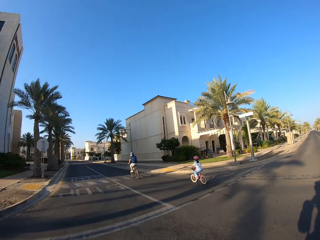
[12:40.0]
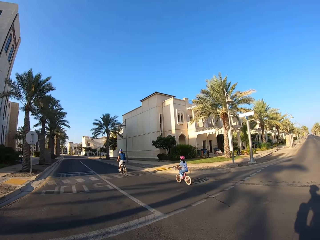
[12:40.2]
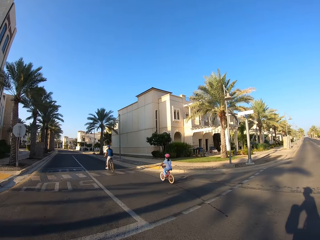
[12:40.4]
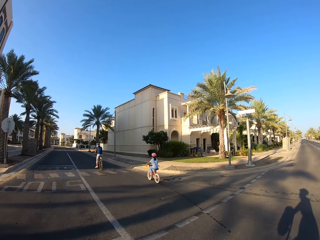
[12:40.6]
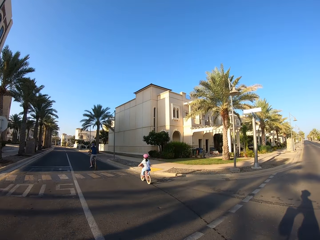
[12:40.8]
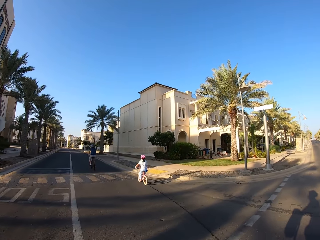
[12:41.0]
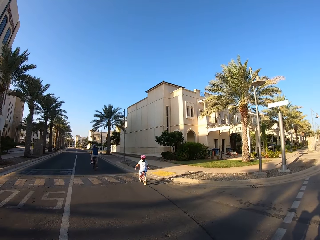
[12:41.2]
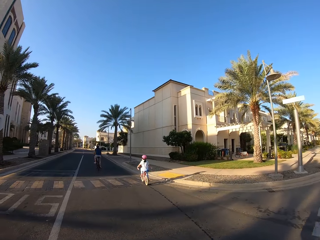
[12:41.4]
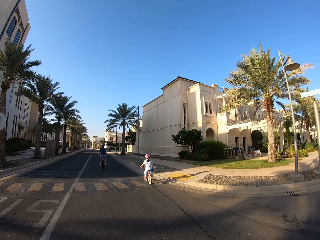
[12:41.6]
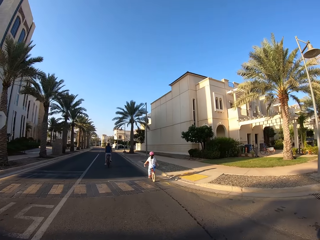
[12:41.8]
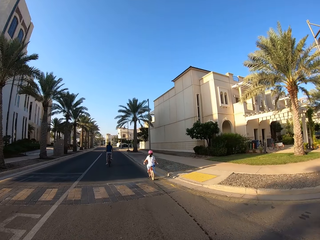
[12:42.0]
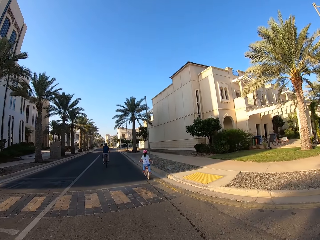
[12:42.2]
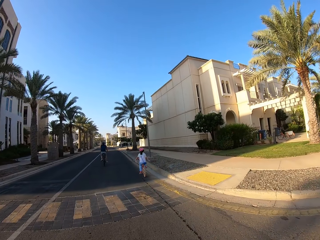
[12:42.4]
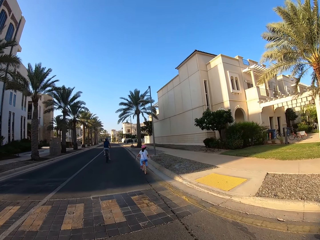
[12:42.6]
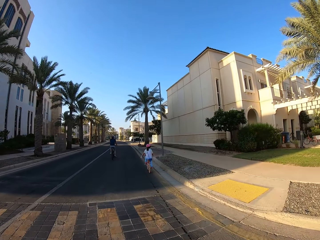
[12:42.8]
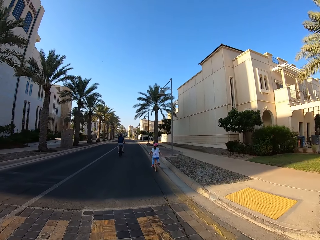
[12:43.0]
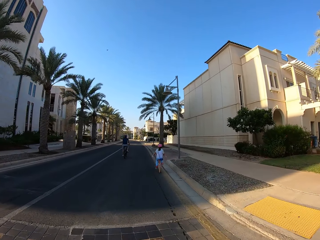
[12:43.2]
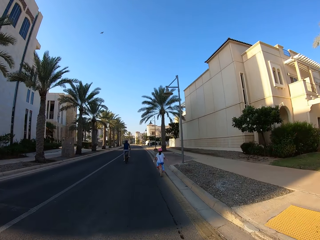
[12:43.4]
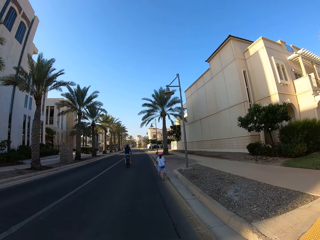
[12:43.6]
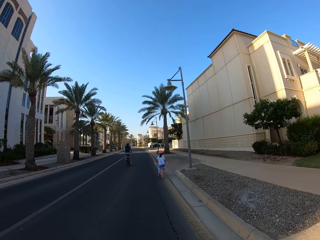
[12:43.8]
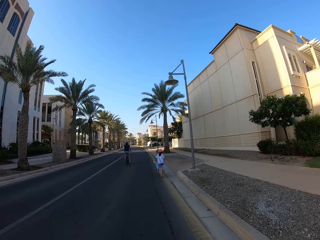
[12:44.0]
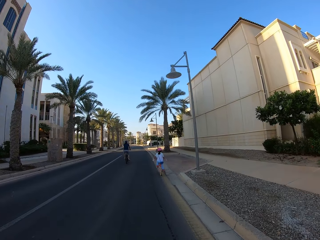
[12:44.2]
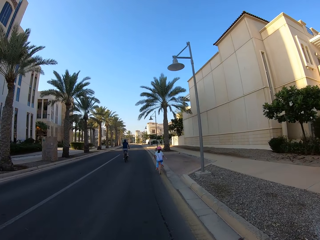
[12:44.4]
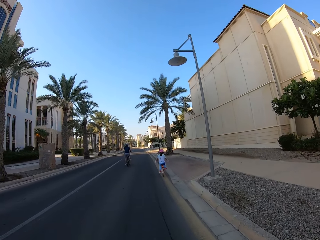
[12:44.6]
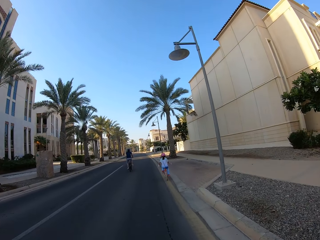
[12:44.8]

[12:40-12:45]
The camera wearer takes a left turn.

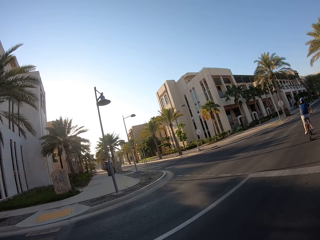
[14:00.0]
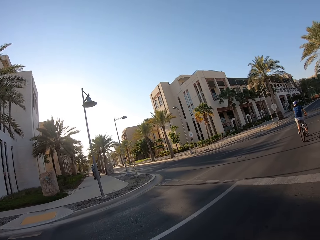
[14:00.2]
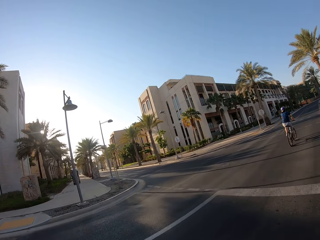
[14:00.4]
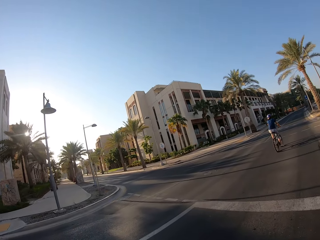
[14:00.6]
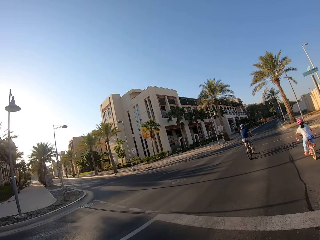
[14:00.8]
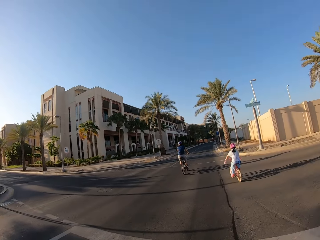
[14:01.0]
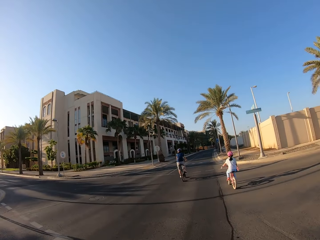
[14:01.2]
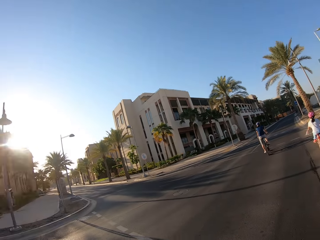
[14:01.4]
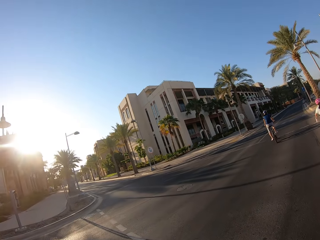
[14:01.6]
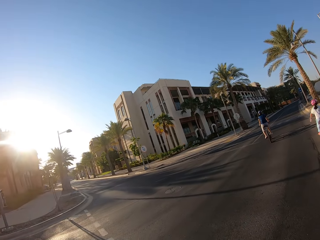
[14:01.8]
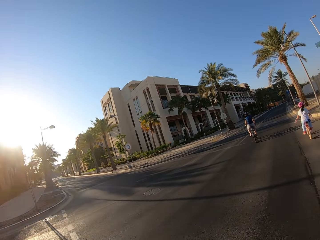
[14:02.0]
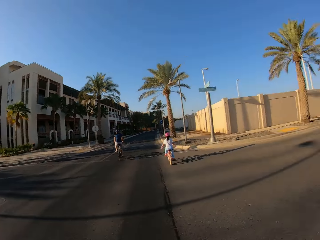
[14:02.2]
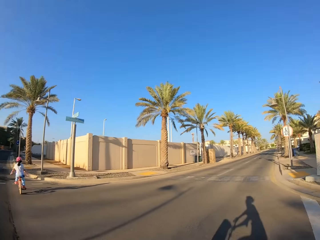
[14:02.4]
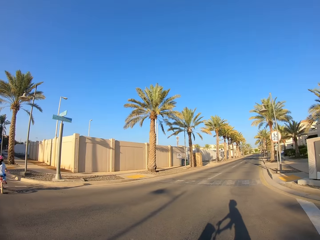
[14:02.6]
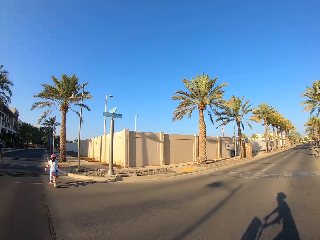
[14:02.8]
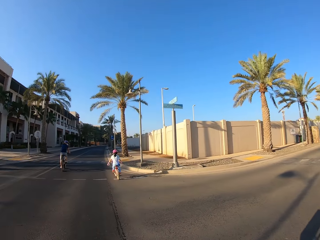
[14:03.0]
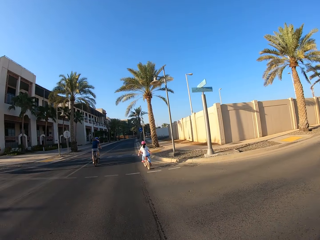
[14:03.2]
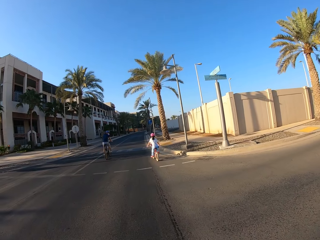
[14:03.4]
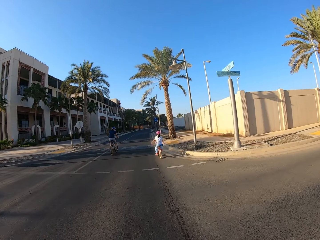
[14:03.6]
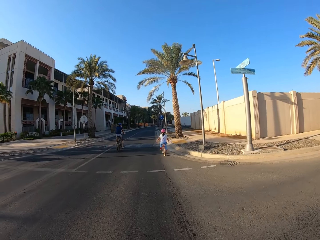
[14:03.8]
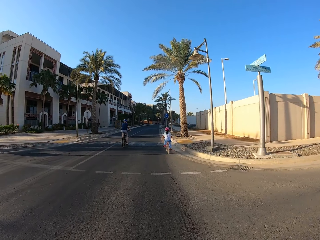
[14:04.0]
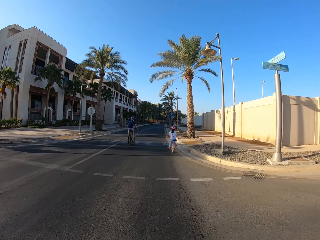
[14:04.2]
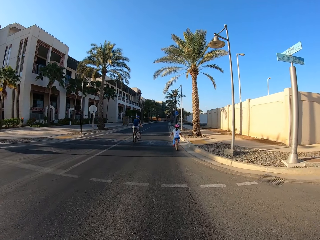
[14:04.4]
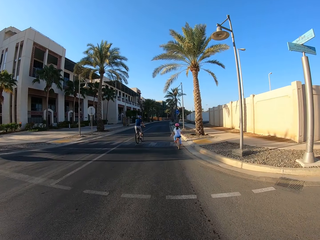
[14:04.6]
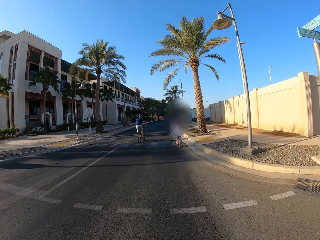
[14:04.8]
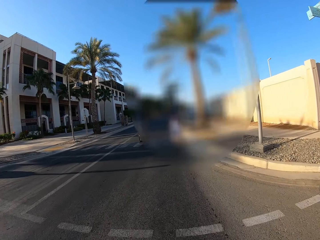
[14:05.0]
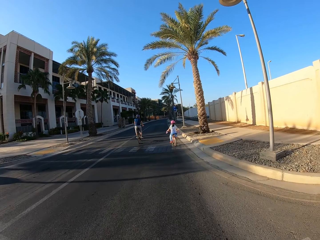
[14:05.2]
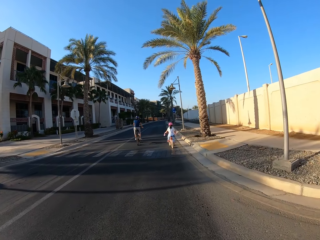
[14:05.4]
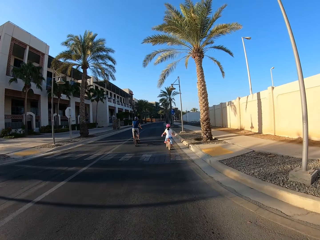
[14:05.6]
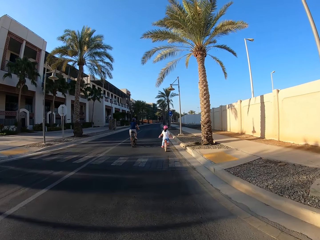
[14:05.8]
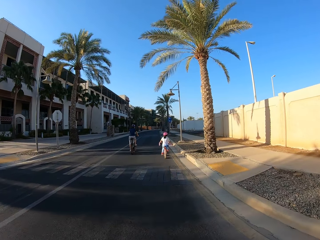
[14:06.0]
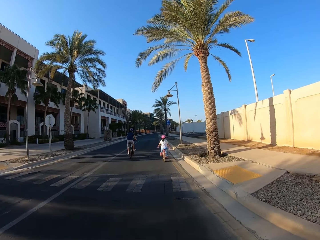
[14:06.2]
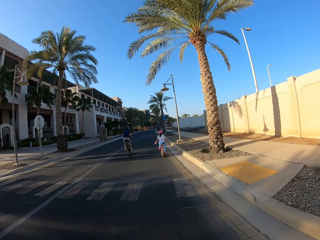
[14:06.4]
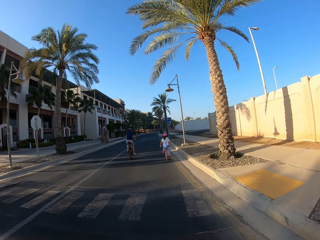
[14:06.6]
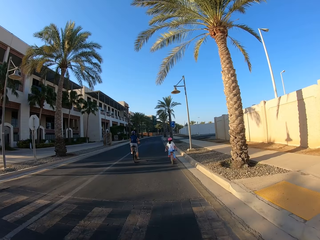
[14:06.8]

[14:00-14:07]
The camera wearer checks both sides of the road.

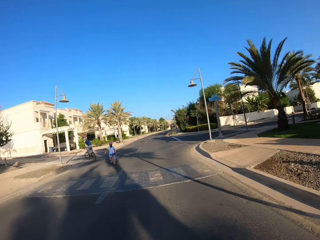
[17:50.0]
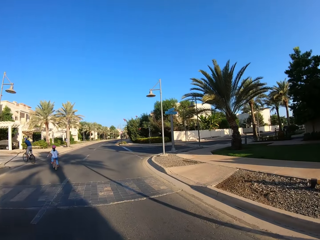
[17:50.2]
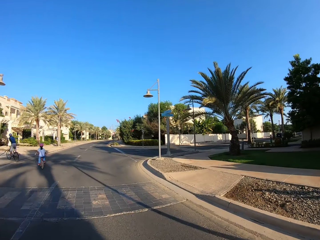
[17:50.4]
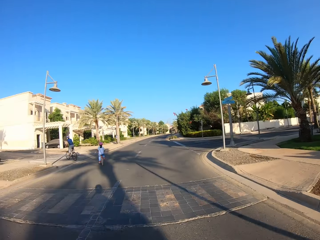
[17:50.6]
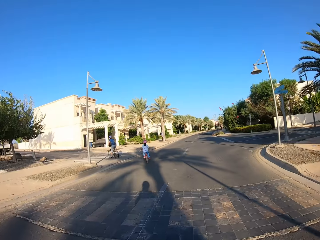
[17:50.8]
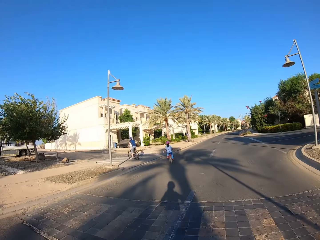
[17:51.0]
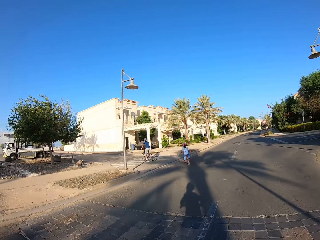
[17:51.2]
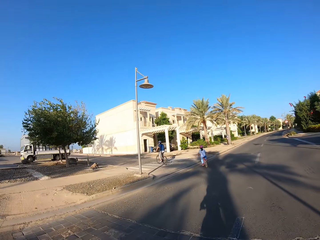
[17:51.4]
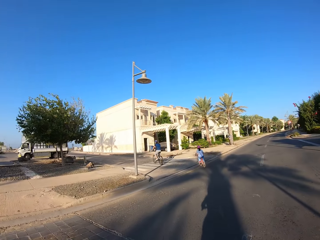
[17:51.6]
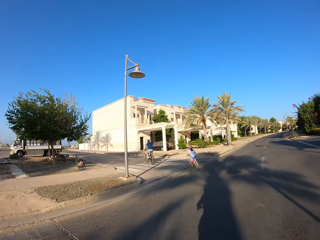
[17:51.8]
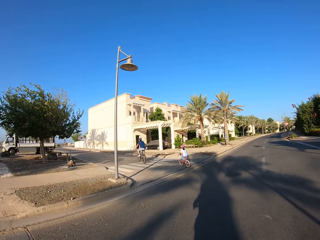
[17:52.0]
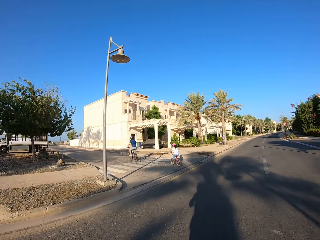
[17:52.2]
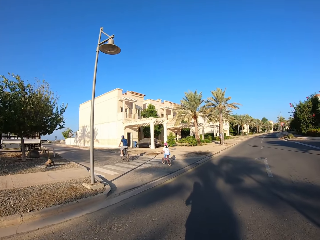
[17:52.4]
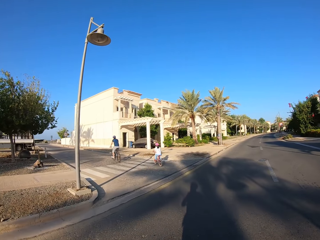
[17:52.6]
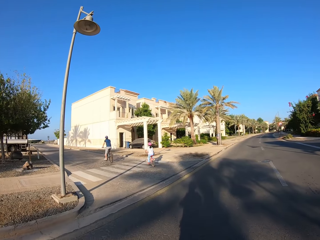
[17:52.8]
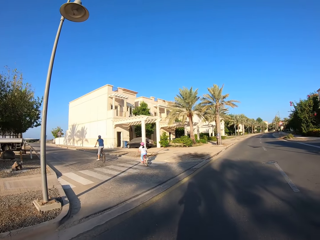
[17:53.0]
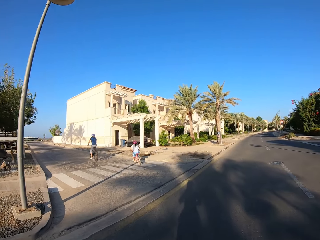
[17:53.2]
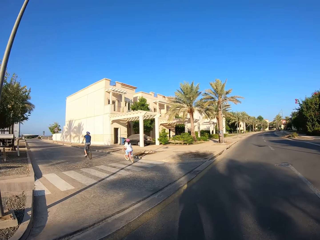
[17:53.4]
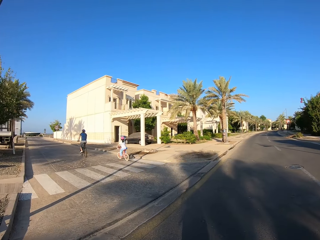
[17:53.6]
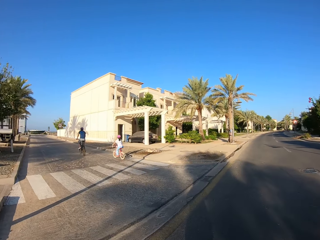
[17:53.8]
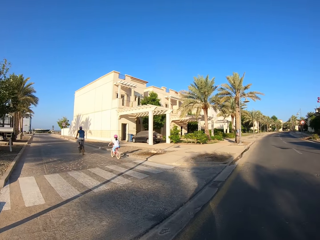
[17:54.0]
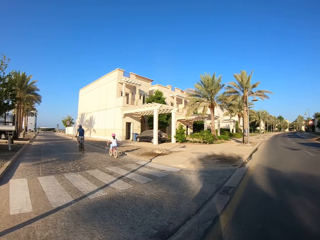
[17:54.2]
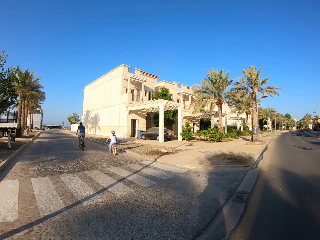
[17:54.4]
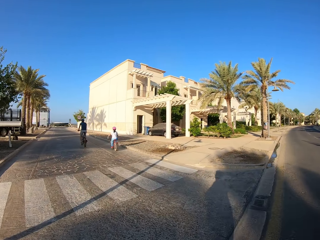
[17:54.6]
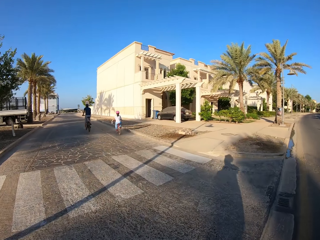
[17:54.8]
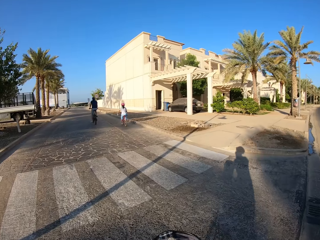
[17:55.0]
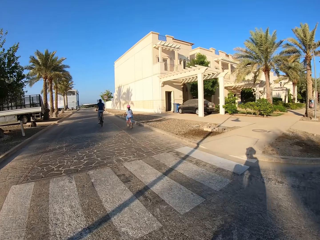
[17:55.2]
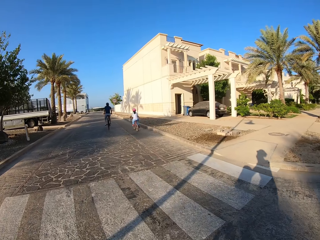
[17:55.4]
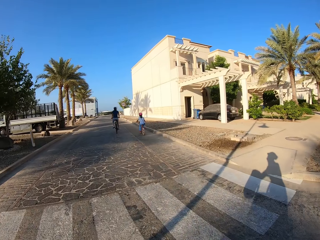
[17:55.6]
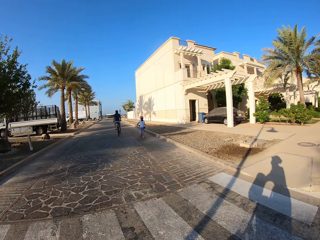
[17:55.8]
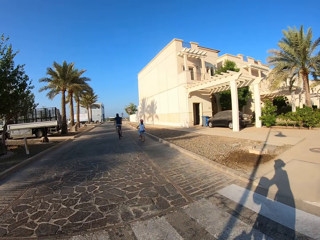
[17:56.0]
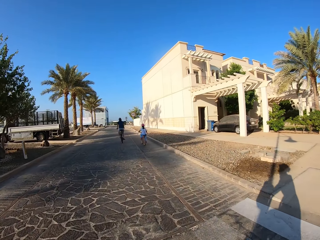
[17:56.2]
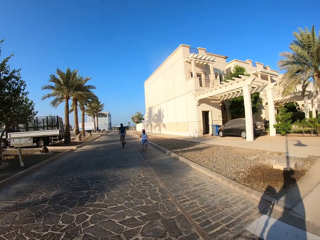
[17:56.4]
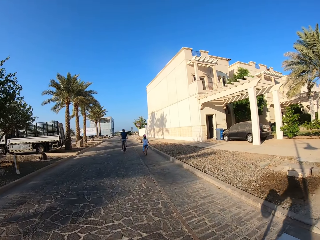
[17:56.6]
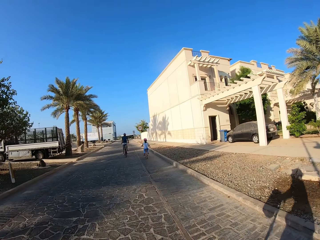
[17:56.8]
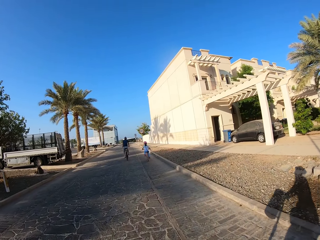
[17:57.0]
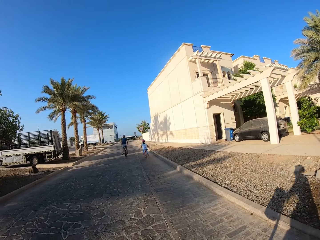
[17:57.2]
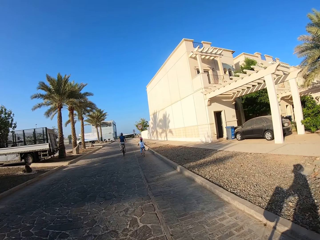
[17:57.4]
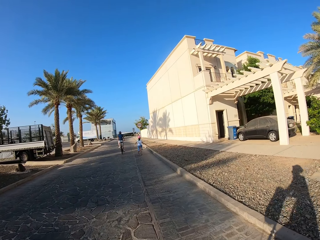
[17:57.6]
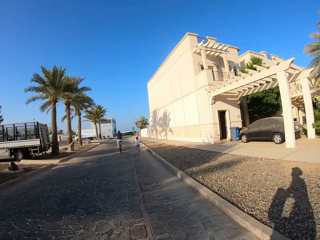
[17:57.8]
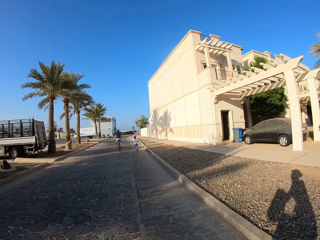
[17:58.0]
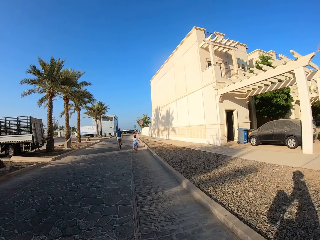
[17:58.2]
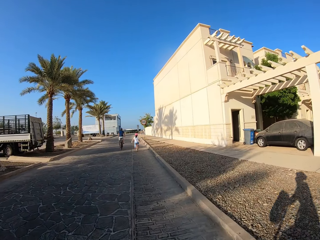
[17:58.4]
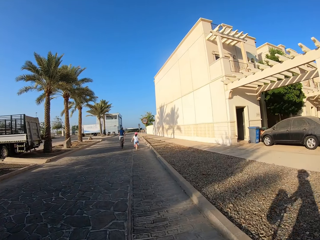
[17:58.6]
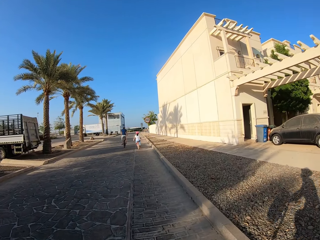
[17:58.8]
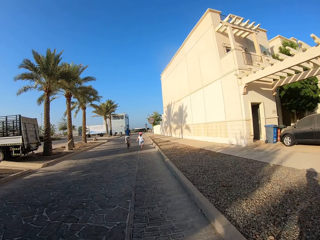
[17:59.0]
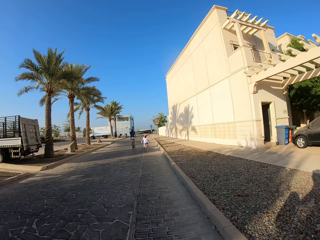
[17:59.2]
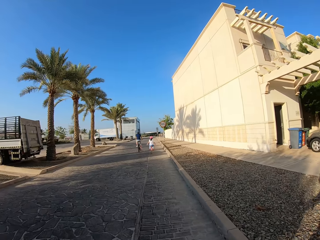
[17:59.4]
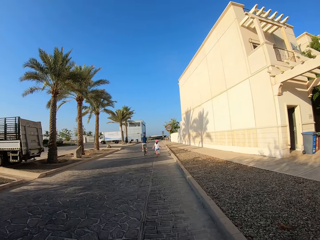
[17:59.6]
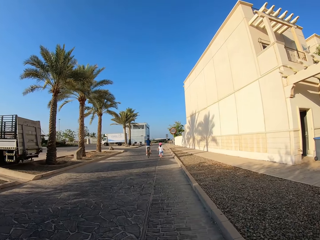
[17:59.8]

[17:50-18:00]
A man takes a left turn. A child takes a left turn. The camera wearer takes a left turn.
